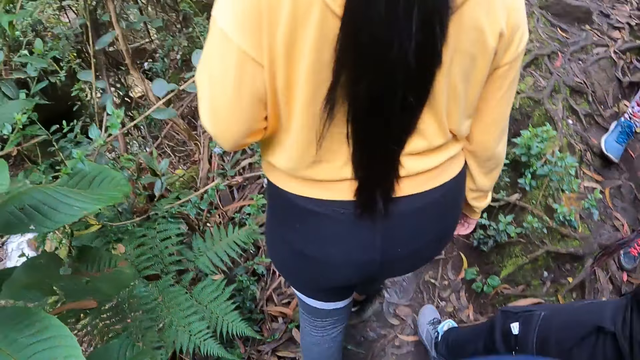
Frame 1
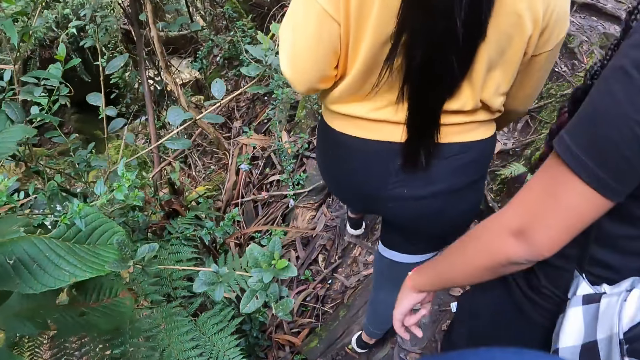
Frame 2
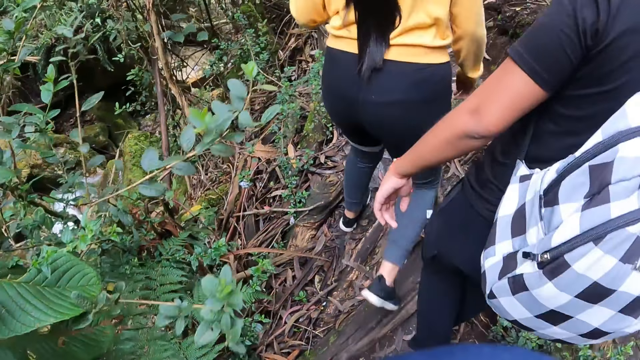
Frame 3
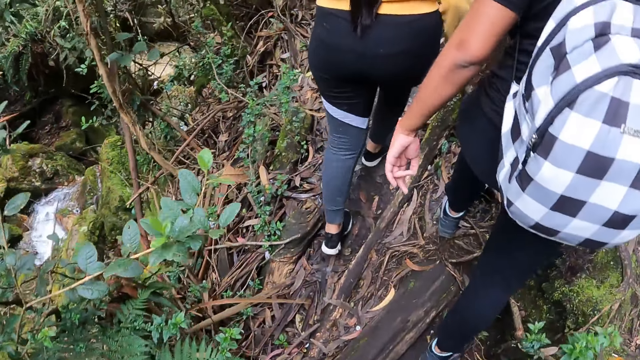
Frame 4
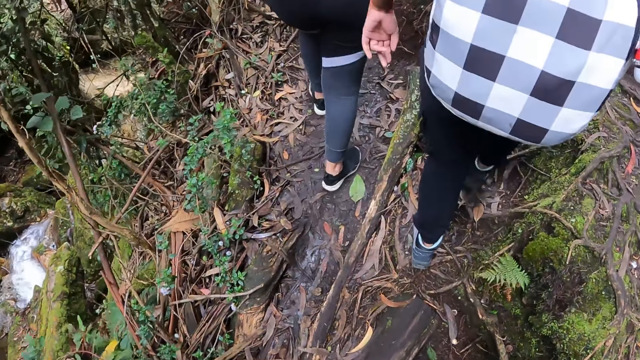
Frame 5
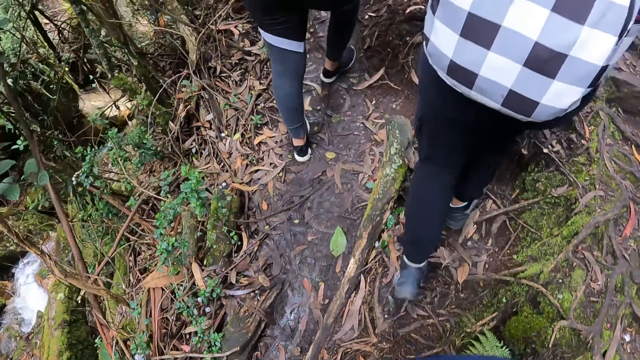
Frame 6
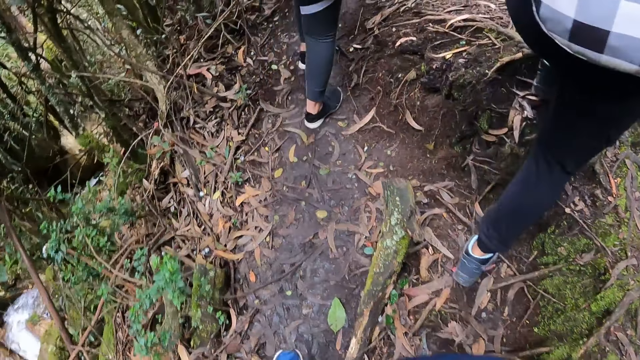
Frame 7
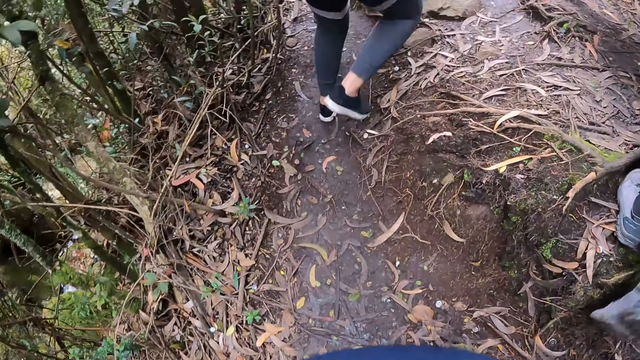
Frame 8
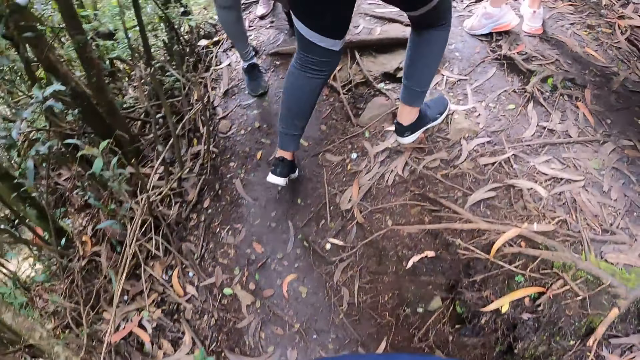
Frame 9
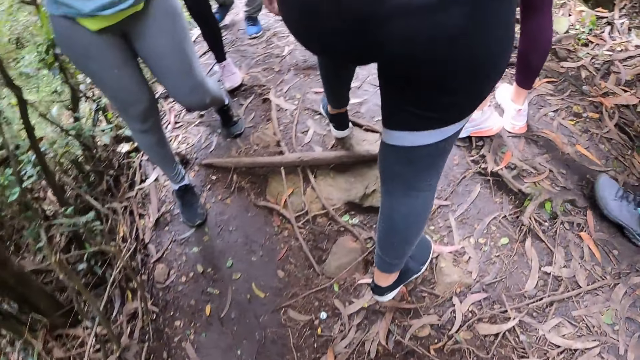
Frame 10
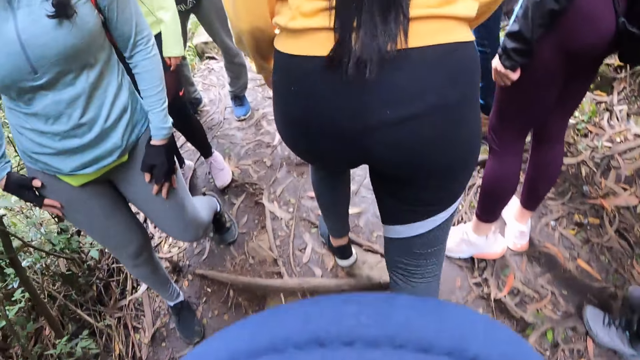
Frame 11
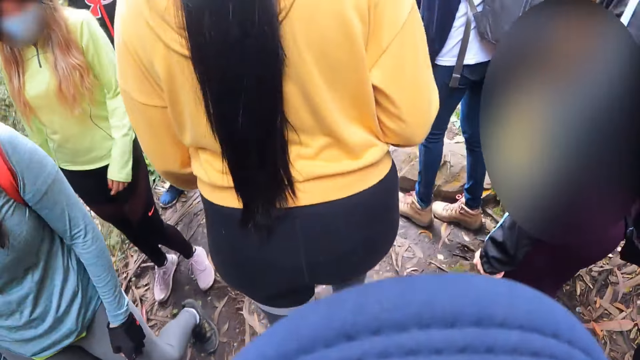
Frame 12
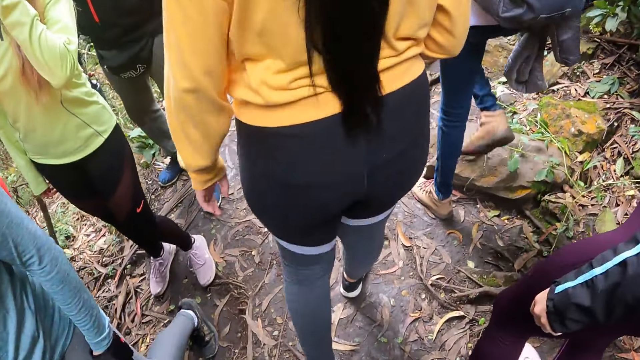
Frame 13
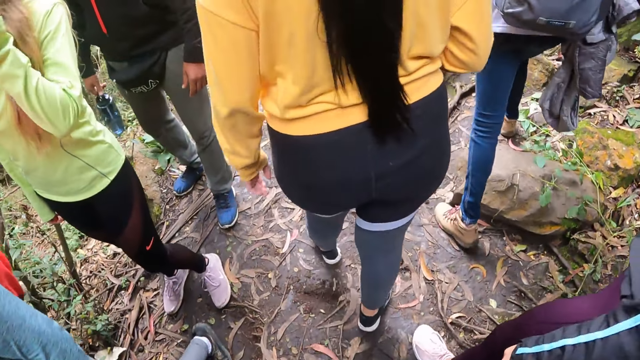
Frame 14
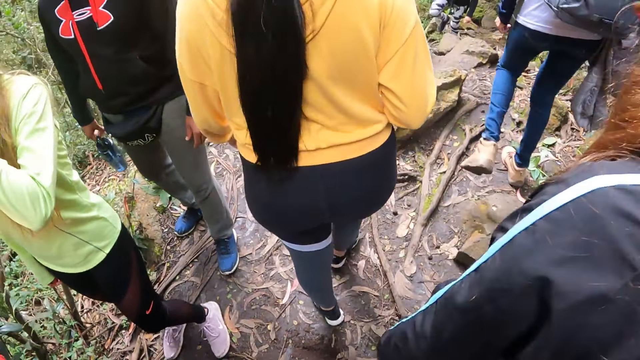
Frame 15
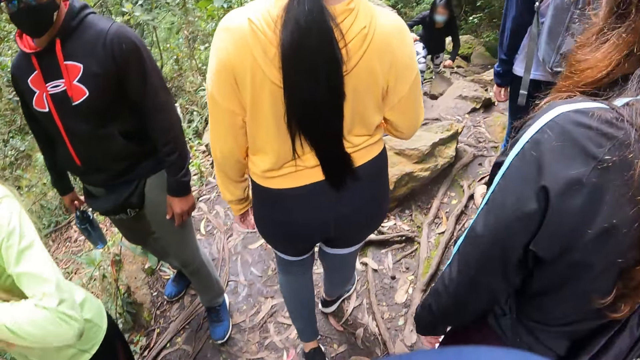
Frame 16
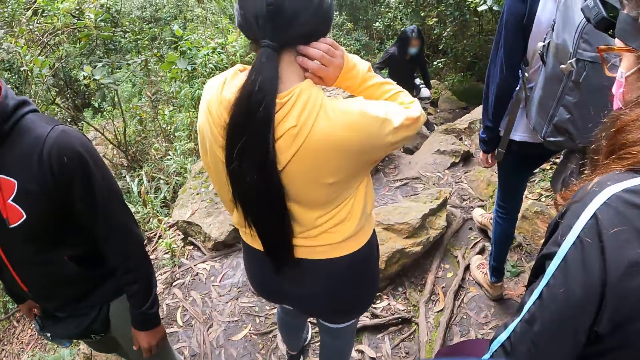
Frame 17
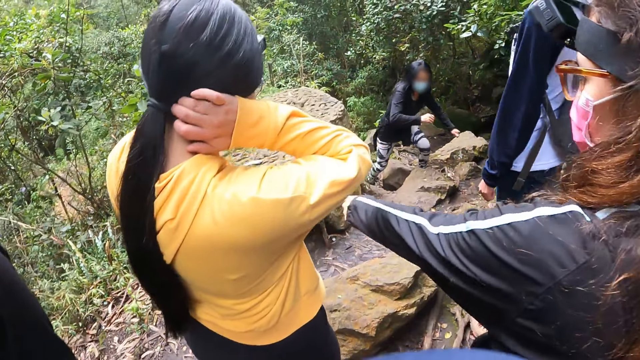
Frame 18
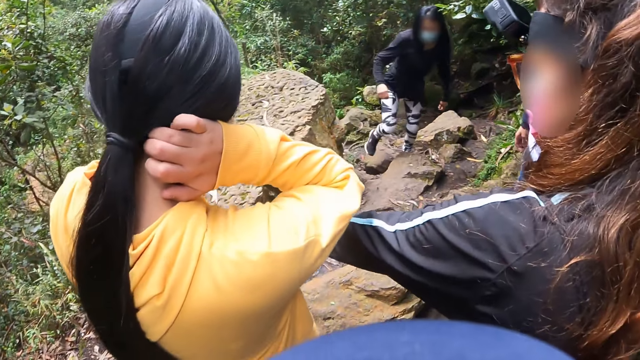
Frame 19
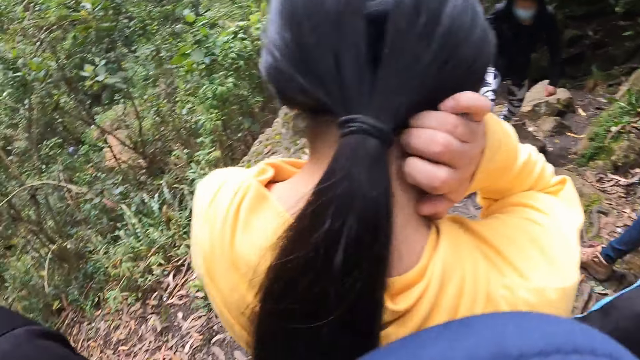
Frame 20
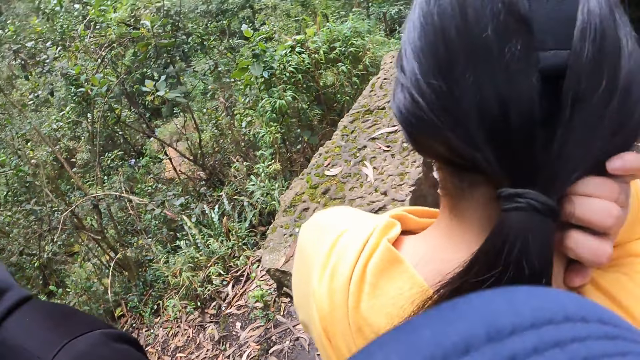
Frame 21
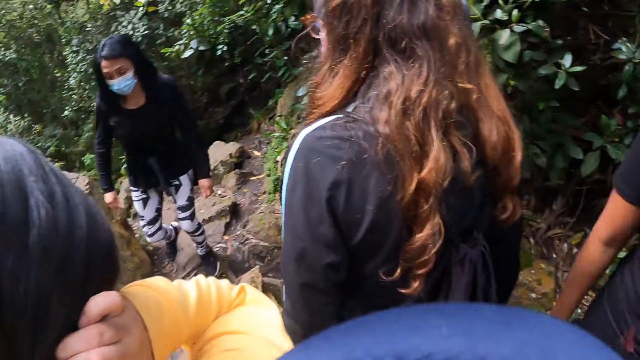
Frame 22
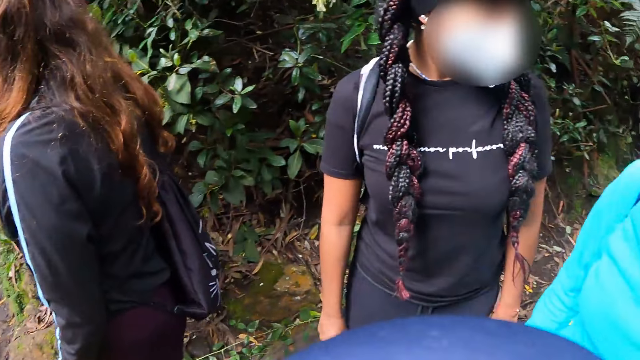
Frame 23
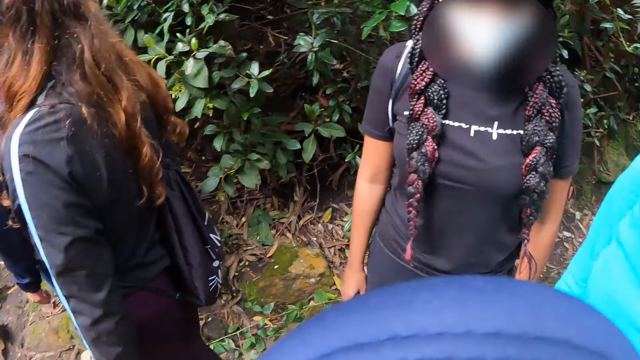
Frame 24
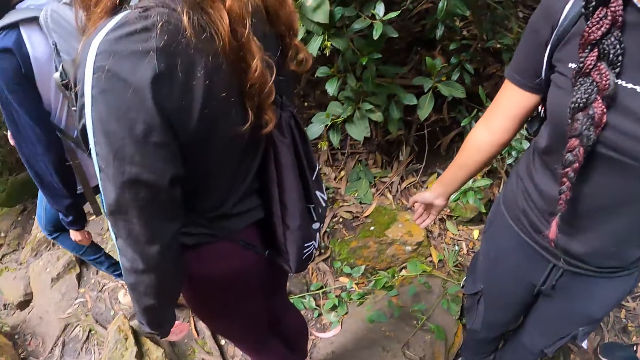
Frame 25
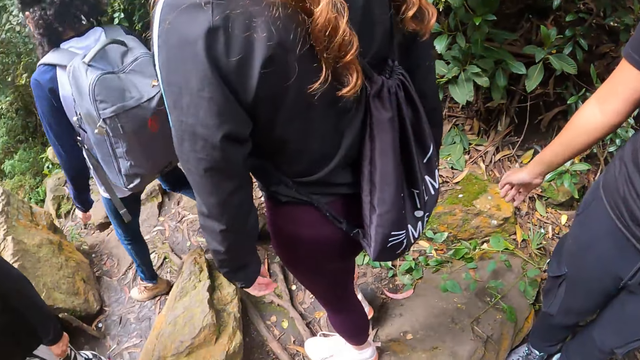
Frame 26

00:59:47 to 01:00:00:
Three people come from a hike. A woman climbs some stony steps. A person walks in the forest through stones. Another person gestures. Another person touches her head. The camera wearer walks through a rocky path with the group of people. They look around.

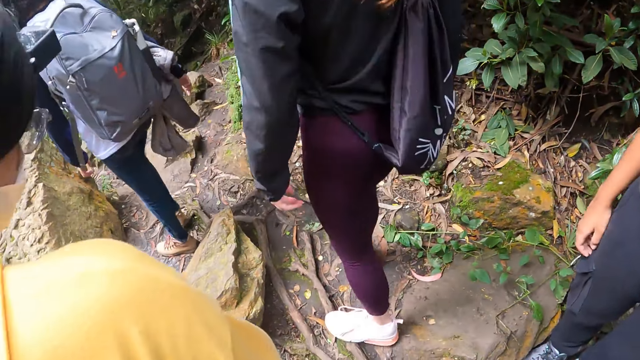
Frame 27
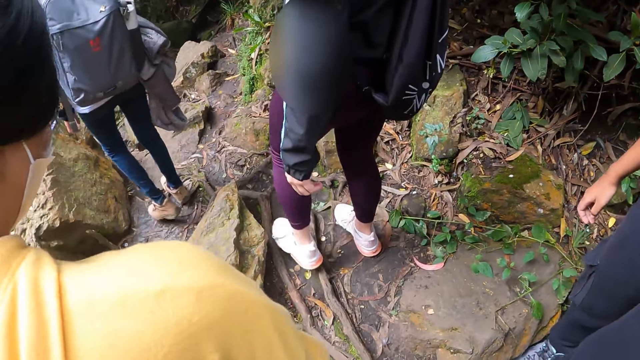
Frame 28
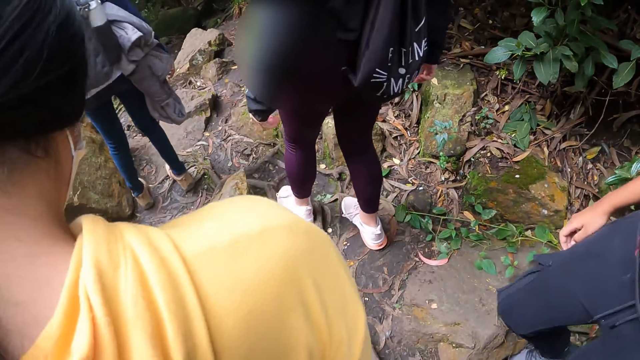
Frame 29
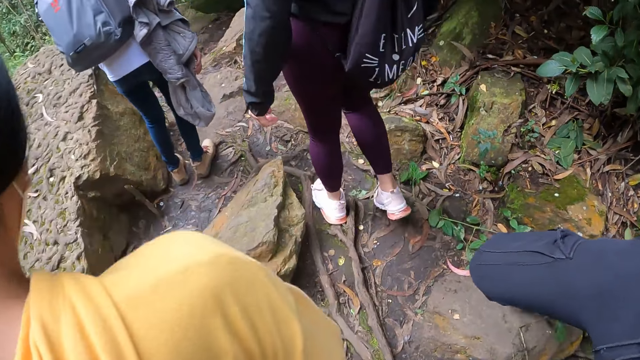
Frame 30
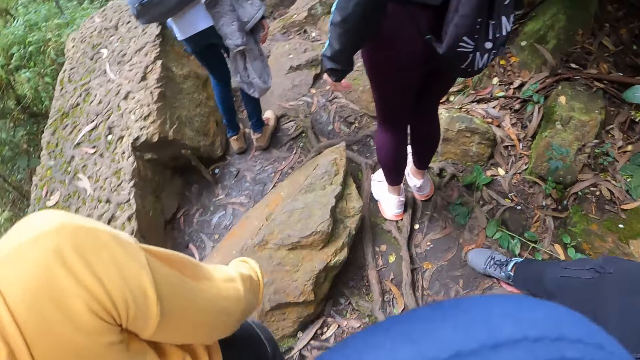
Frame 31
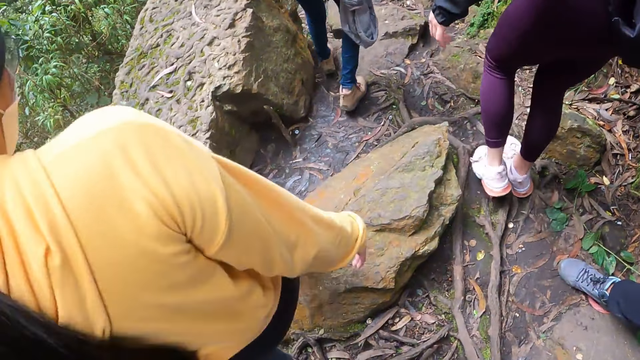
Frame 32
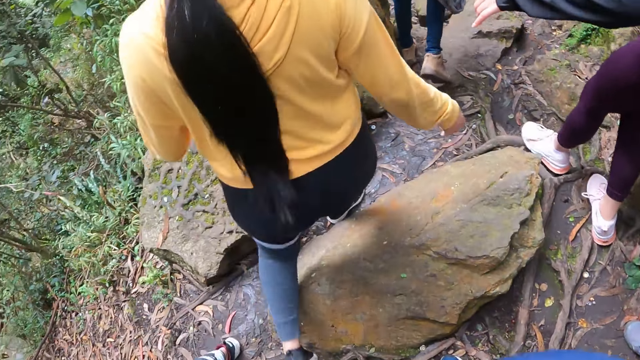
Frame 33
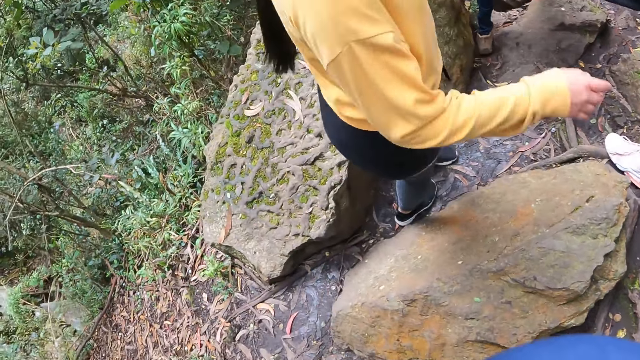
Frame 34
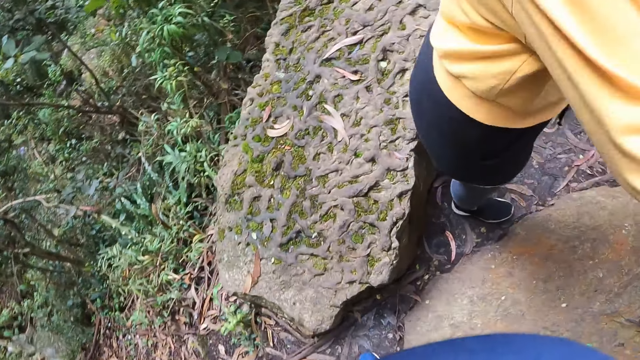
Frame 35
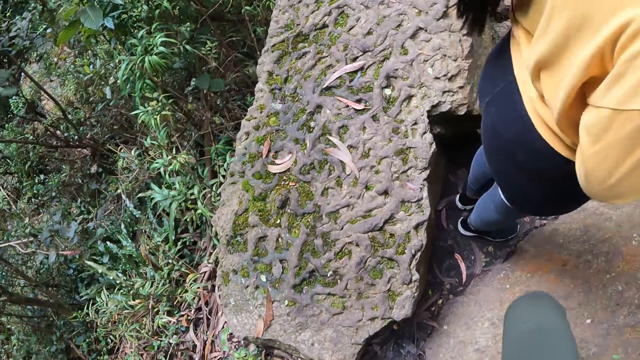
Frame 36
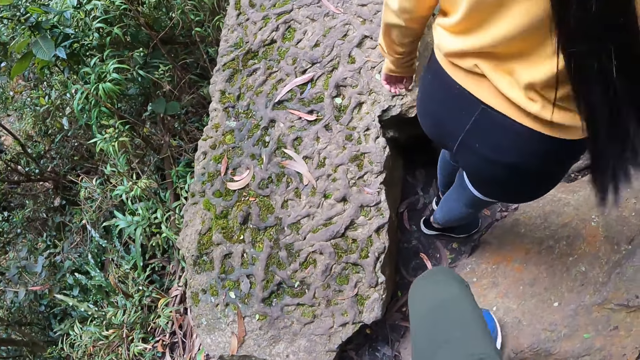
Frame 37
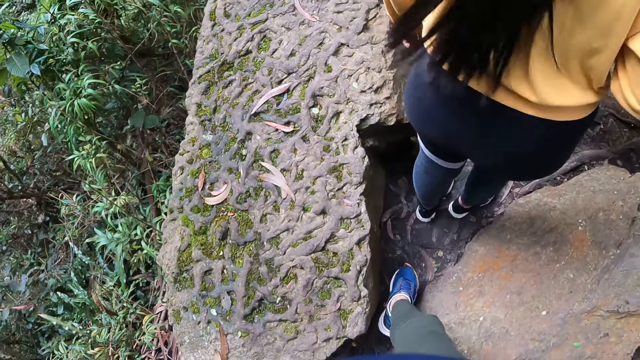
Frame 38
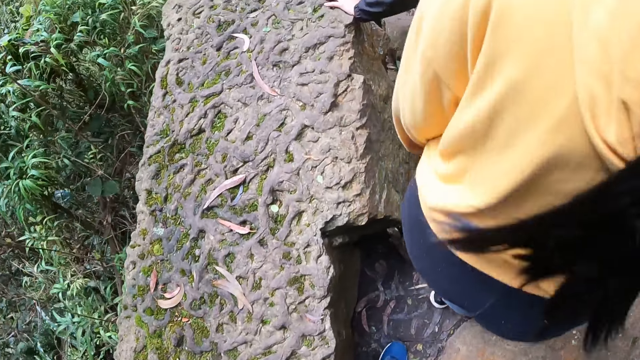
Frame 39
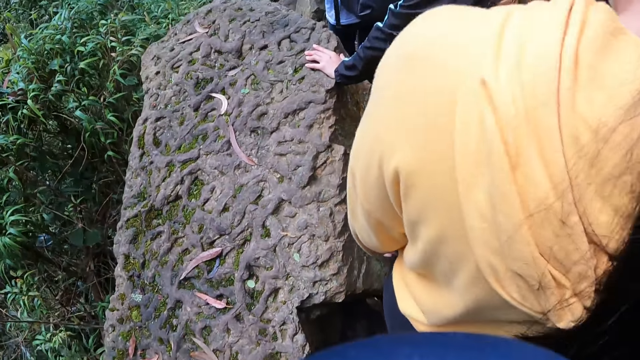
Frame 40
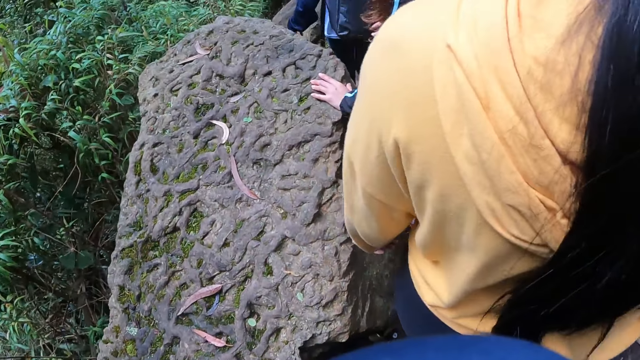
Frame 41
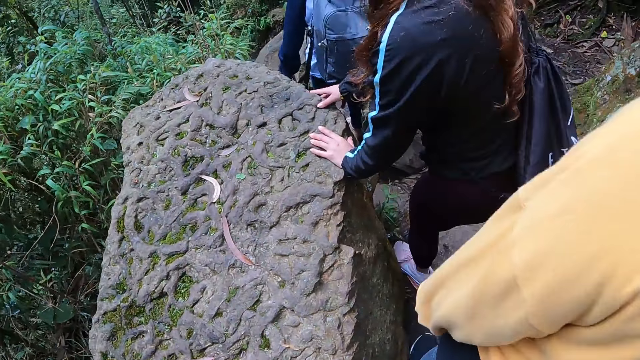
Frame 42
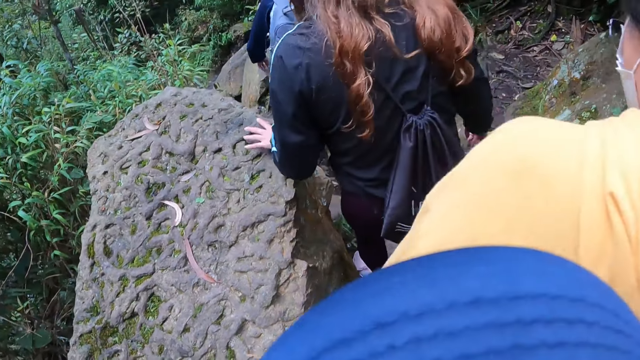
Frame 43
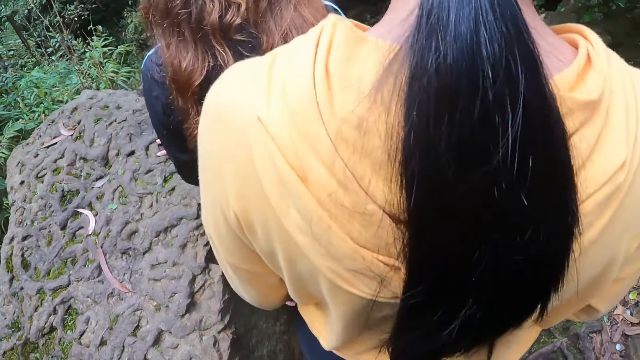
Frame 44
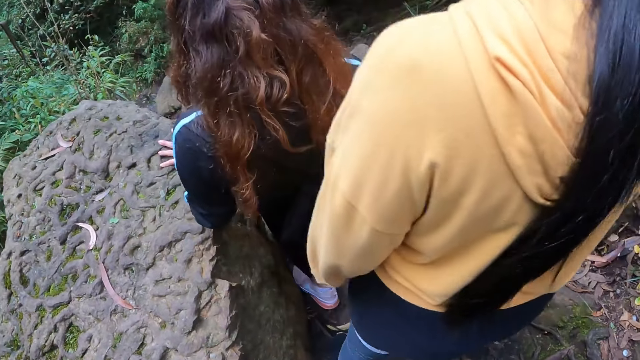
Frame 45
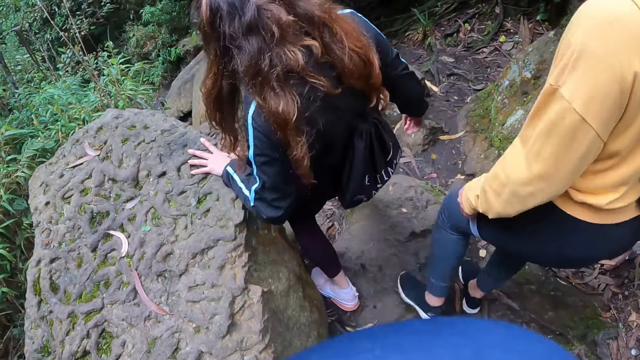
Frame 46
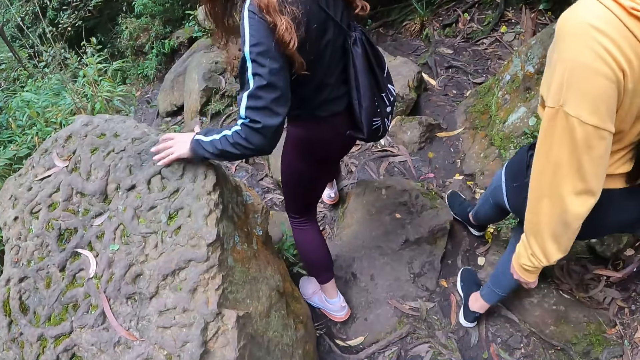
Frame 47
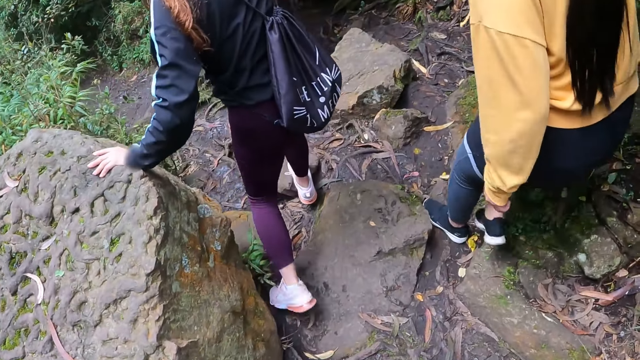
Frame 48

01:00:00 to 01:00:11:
Three people and the camera wearer take a hike. A person points at the camera wearer. The person hikes. A woman holds a rock with her left hand. She places her right hand on the rock.
